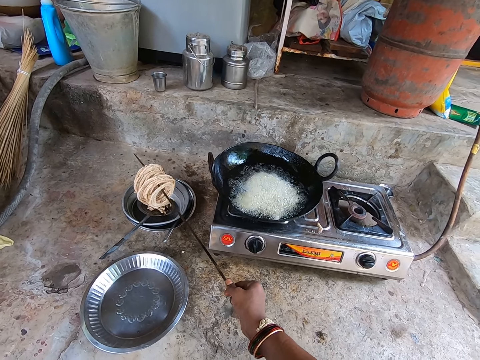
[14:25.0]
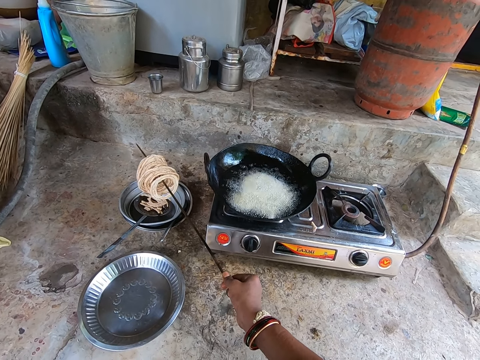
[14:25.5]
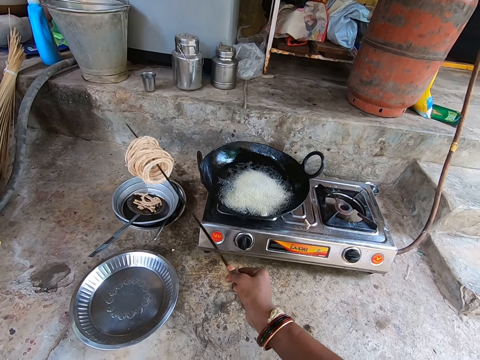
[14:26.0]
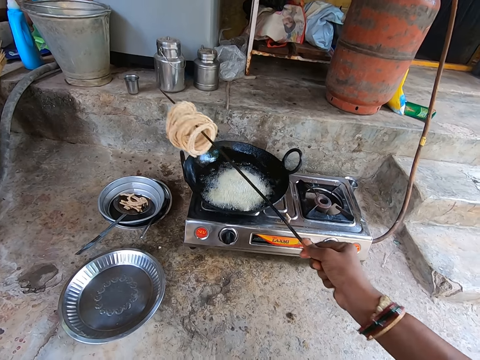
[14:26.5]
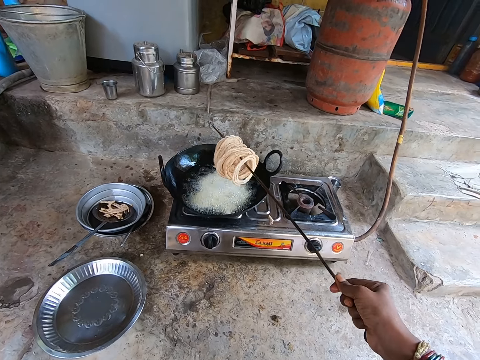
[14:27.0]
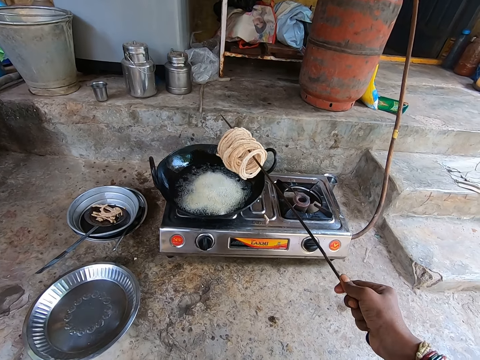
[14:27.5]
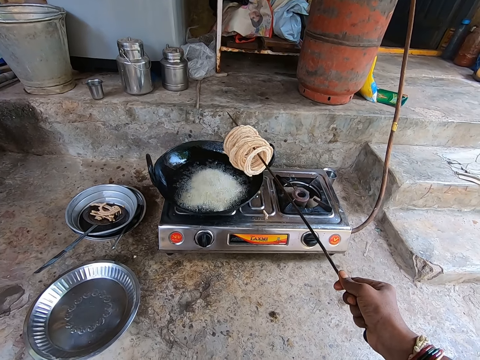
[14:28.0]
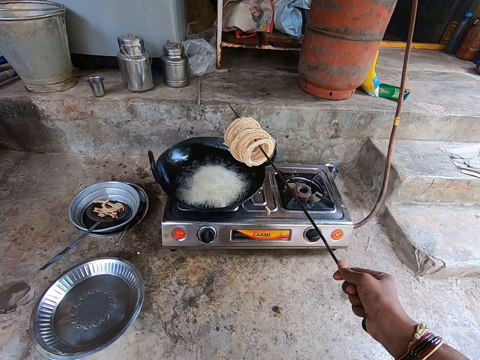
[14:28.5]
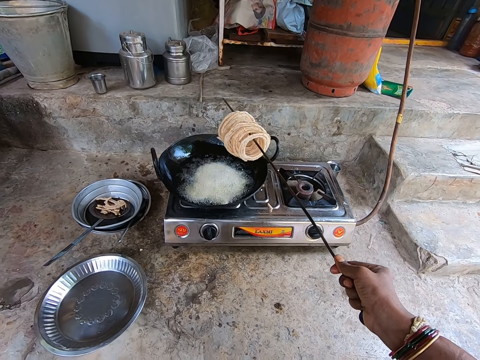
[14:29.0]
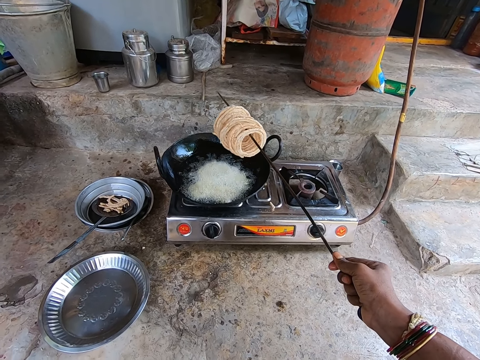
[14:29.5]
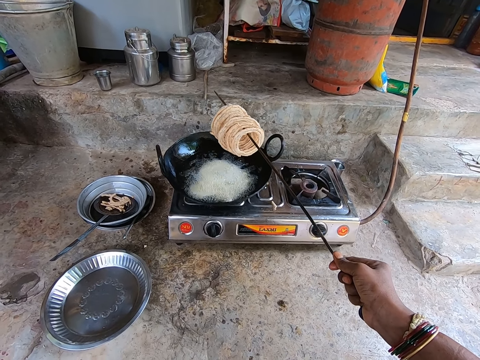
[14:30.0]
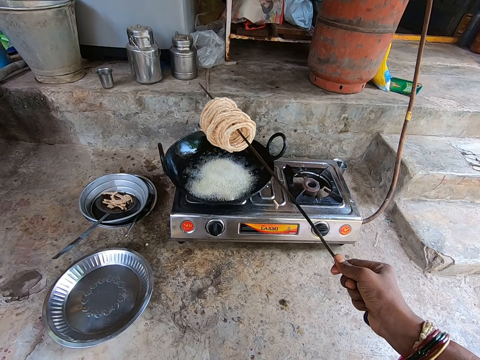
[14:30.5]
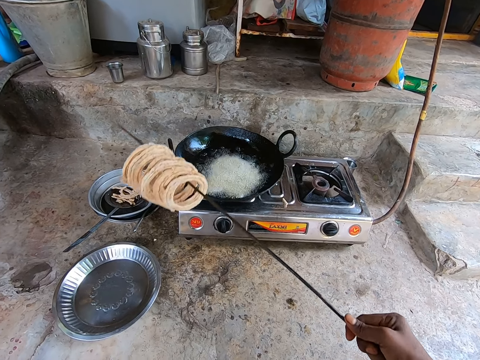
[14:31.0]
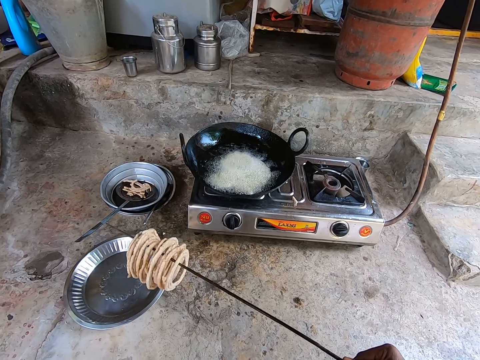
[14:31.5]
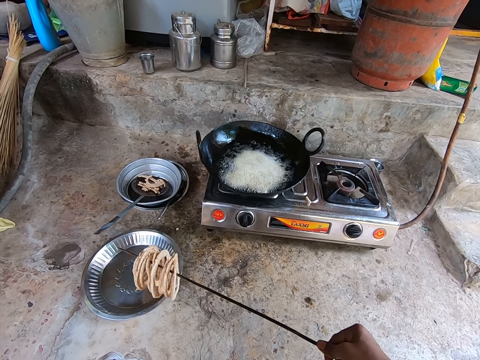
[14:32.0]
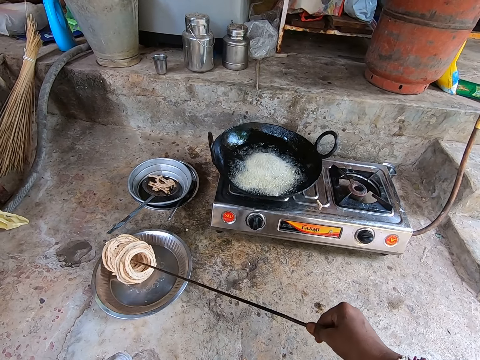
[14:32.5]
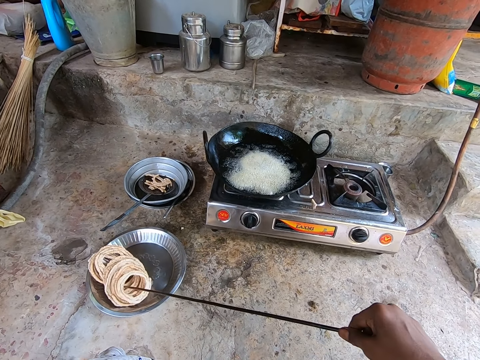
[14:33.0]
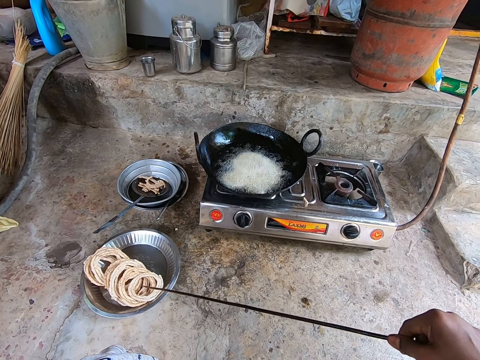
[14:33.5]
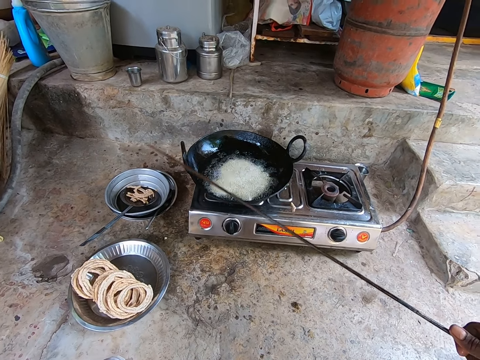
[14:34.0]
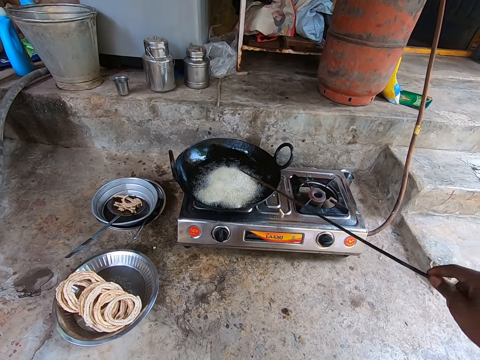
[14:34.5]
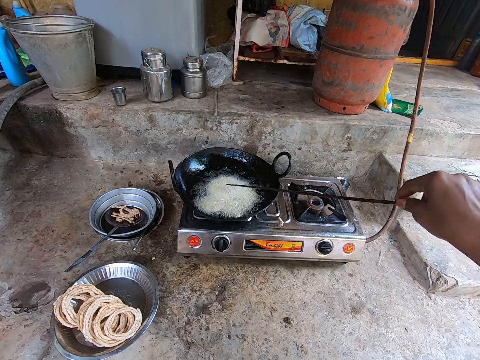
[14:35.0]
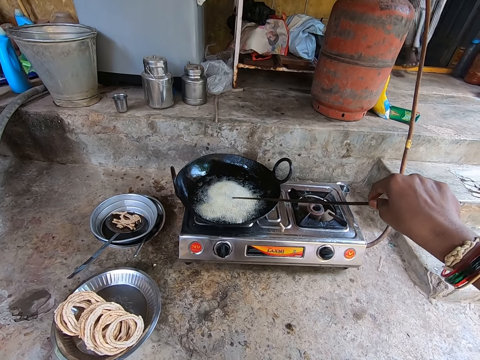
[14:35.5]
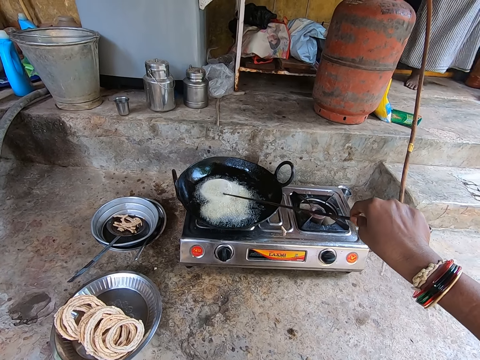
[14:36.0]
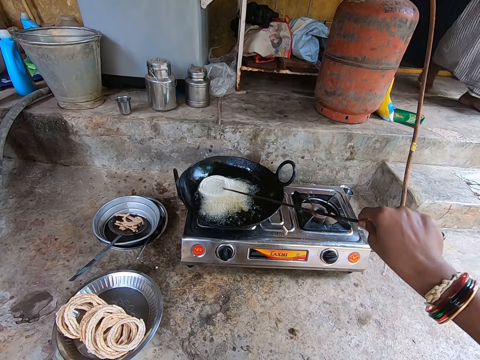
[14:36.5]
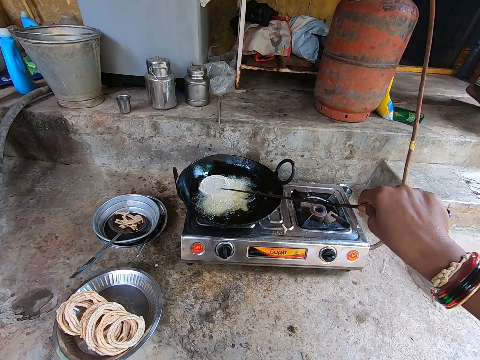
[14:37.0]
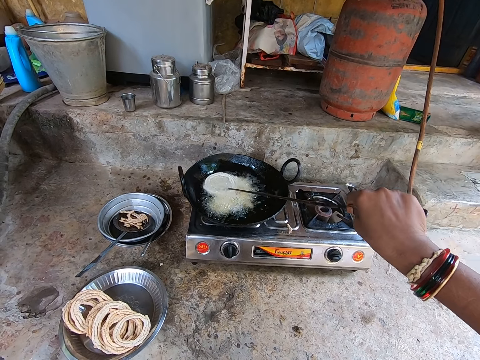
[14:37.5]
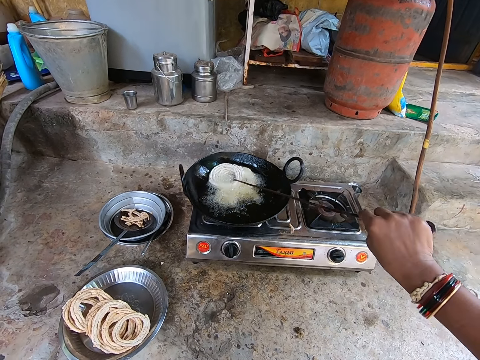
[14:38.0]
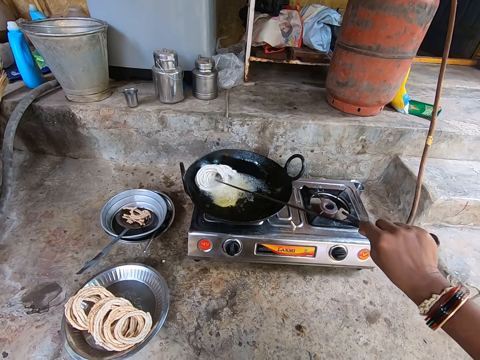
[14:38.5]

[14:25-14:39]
The camera wearer lifts the cooking stick, looks at the cooking stick, and moves the cooking stick. They look at the frying pan. They move the cooking stick. They pour the pasta on the platter. They pull the cooking stick, lift the cooking stick, and move the cooking stick. They stir the pasta from the pan with the cooking stick.

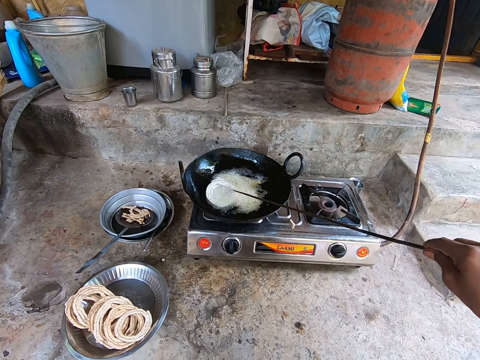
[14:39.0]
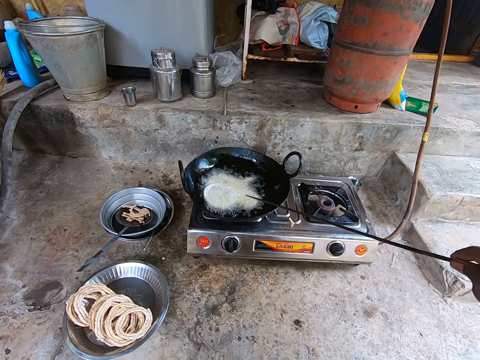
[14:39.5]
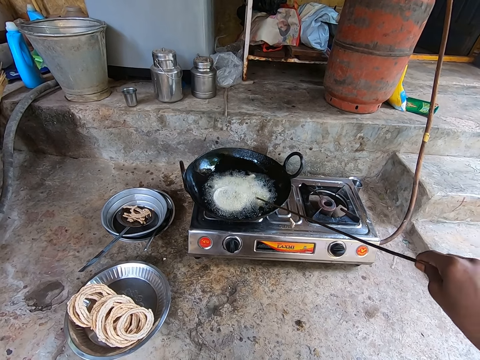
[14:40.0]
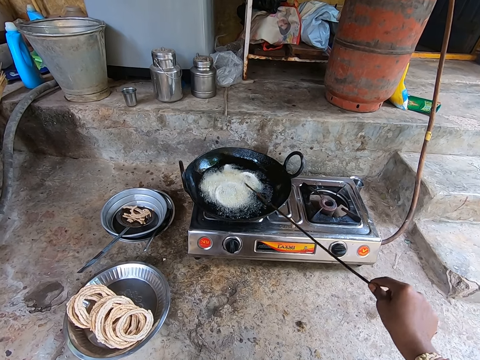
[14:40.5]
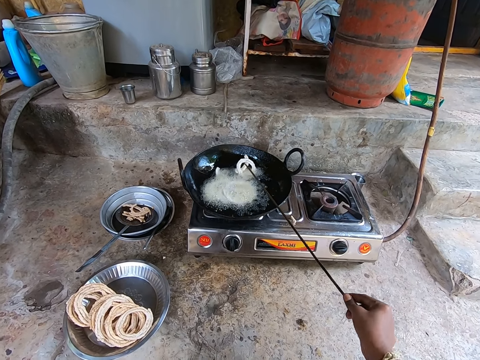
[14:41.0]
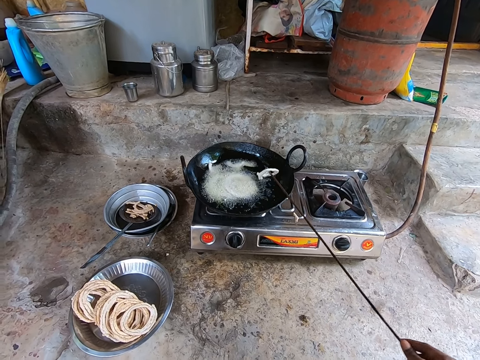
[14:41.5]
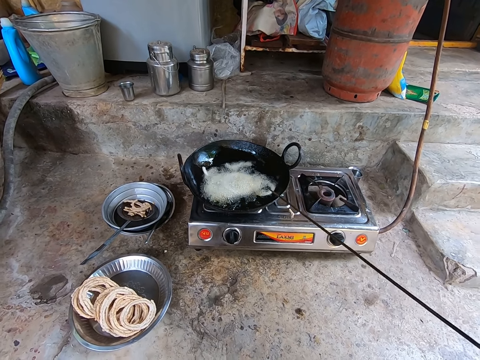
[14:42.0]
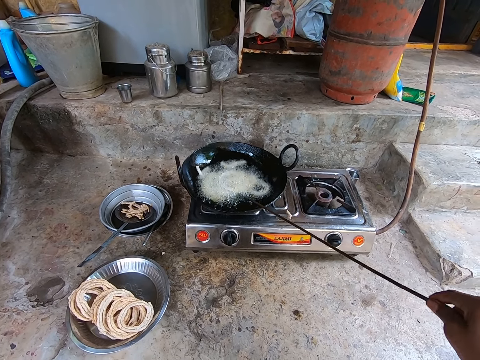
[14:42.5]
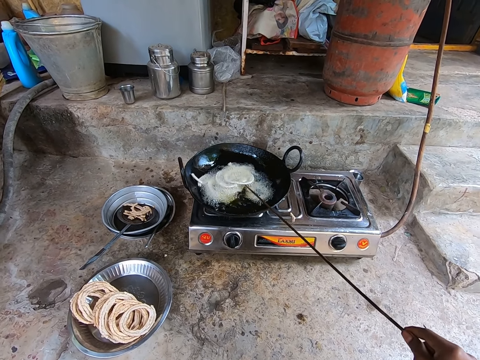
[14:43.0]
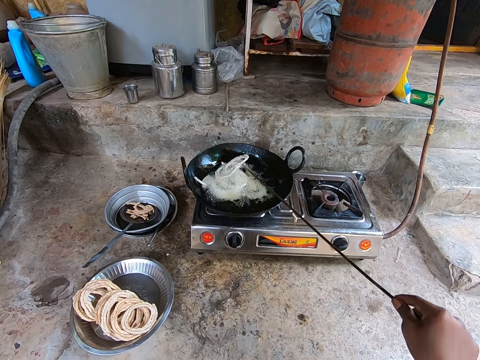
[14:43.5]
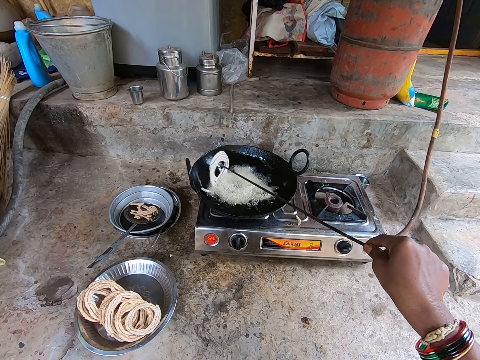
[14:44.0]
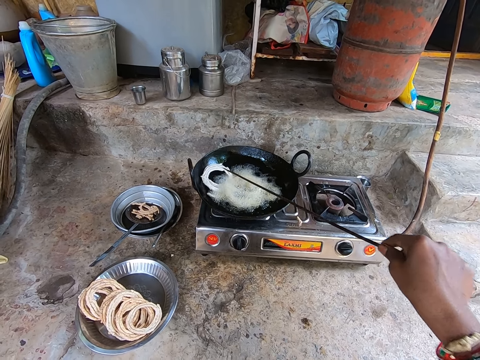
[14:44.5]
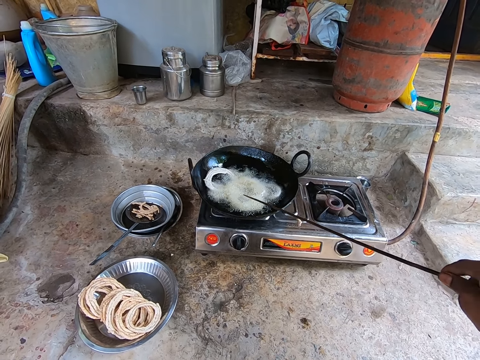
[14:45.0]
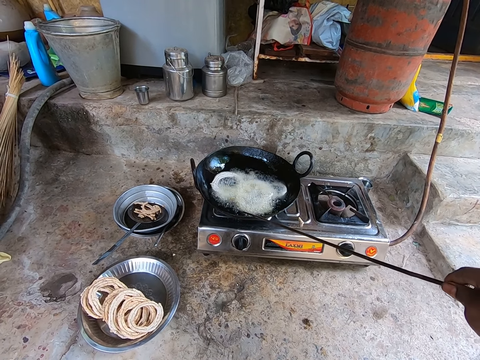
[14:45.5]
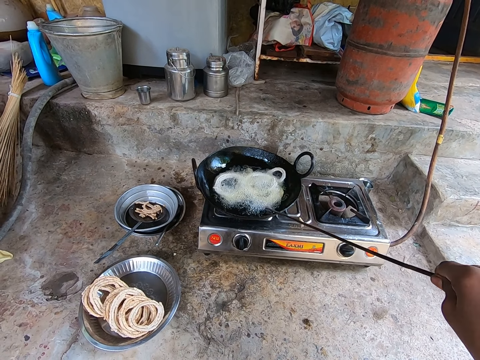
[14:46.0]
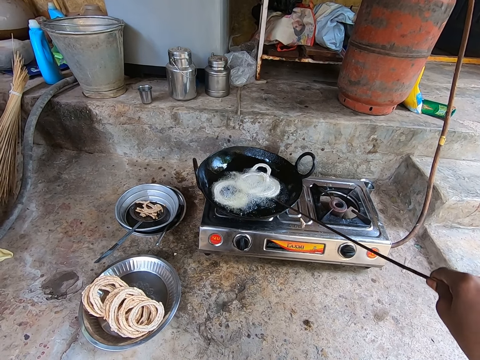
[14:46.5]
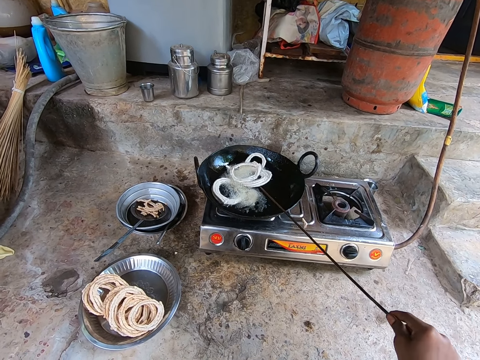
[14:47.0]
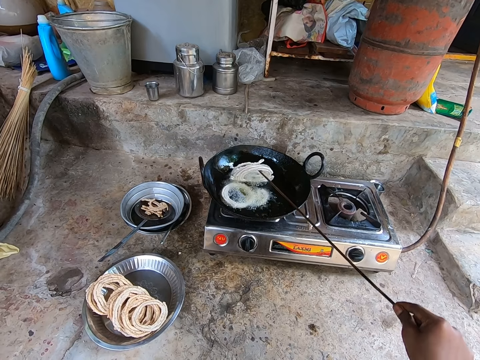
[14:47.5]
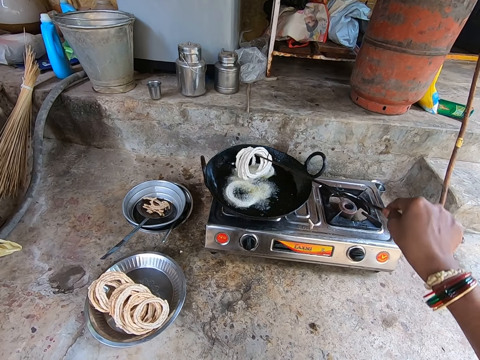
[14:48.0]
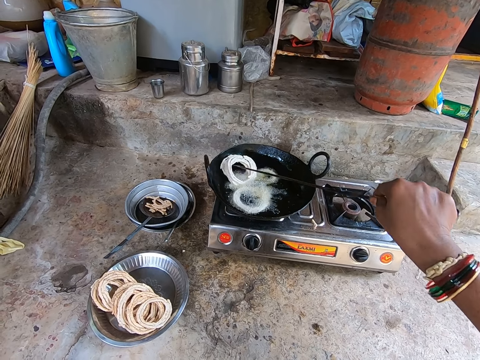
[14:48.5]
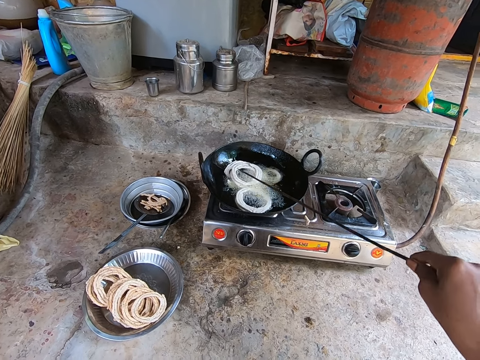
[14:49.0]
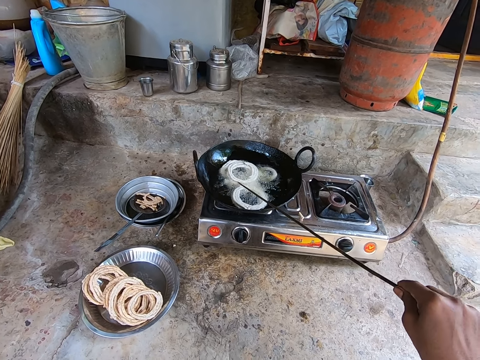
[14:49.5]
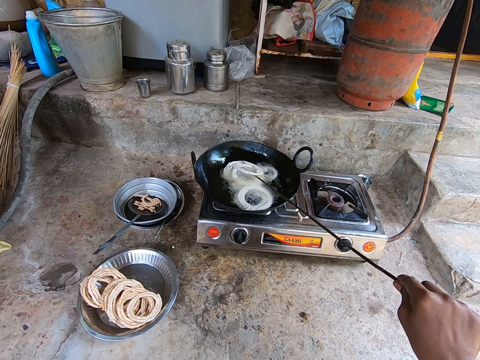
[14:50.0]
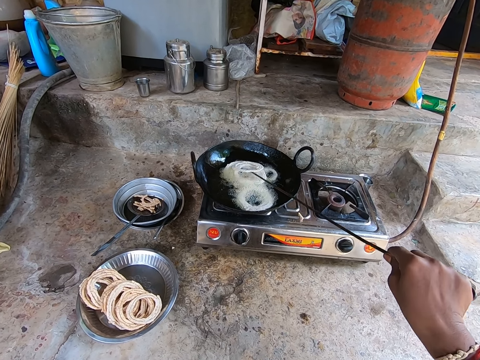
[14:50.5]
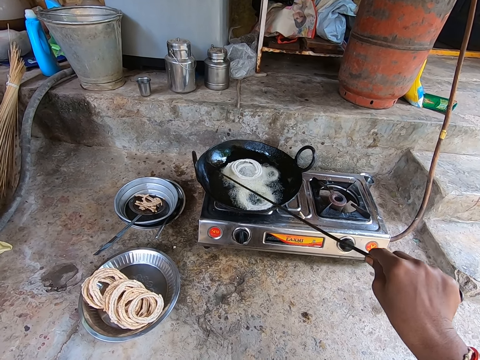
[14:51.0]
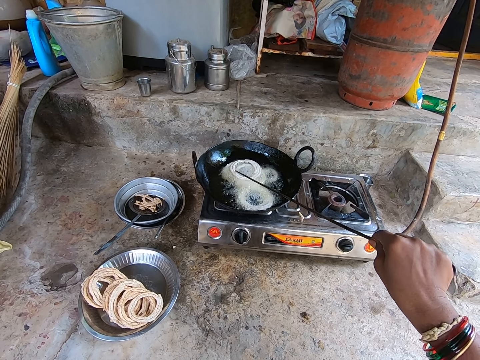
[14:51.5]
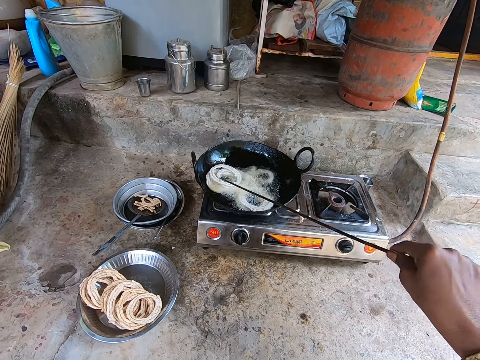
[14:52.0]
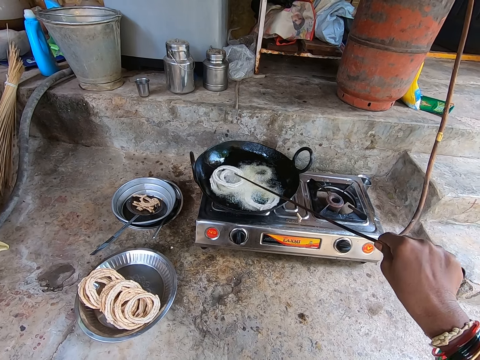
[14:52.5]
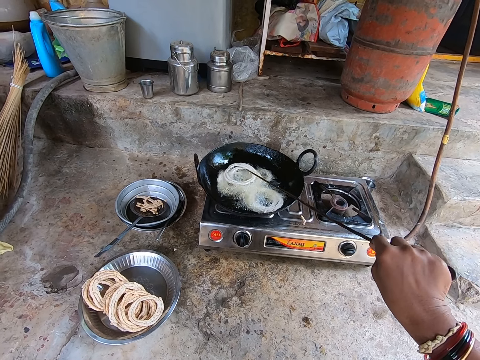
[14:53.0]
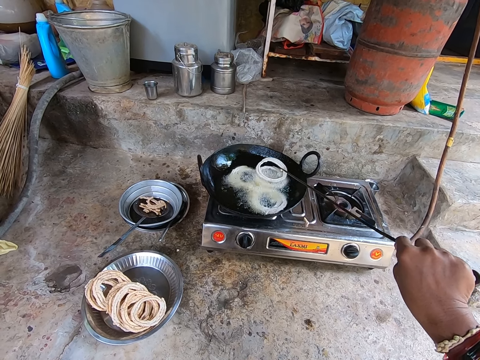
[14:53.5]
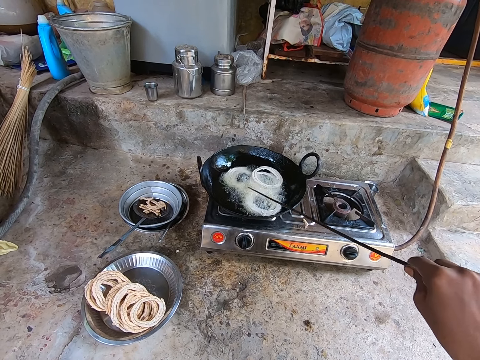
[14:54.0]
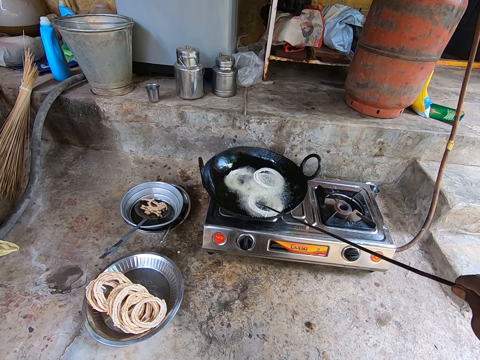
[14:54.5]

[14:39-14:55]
The camera wearer pulls back the cooking stick and stirs the pasta with the cooking stick. They pull back the cooking stick and stir the pasta on the frying pan.
